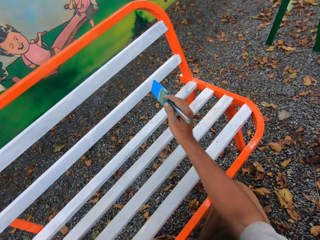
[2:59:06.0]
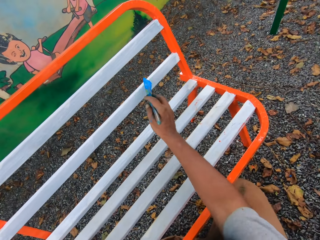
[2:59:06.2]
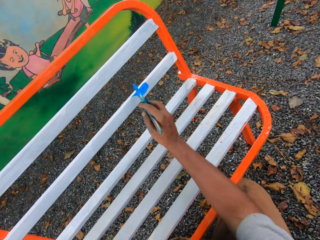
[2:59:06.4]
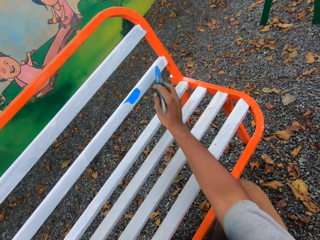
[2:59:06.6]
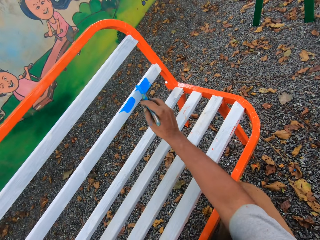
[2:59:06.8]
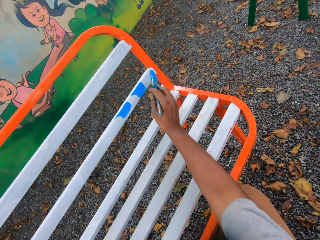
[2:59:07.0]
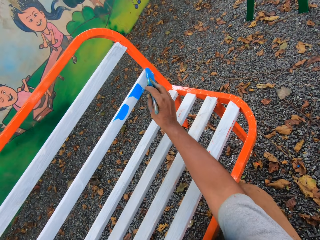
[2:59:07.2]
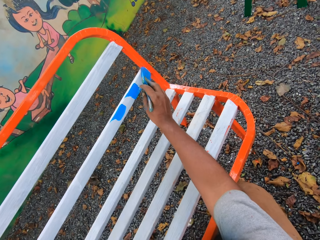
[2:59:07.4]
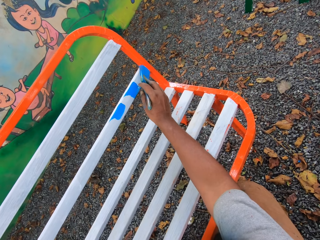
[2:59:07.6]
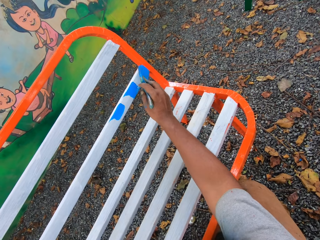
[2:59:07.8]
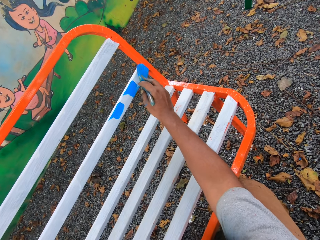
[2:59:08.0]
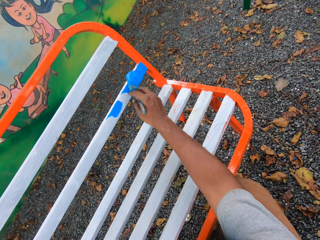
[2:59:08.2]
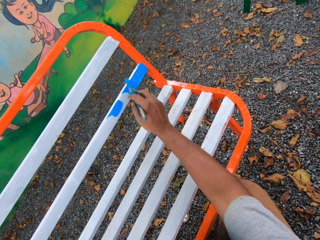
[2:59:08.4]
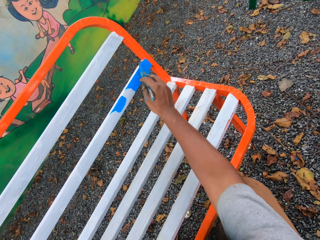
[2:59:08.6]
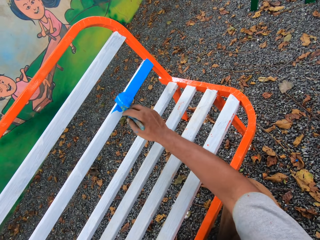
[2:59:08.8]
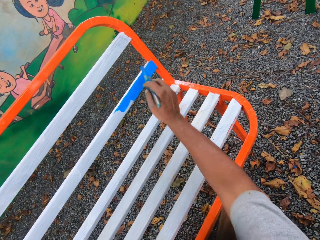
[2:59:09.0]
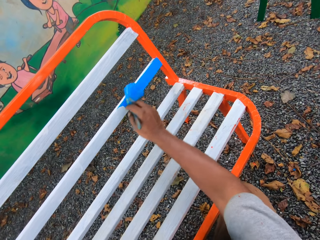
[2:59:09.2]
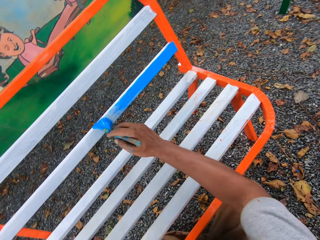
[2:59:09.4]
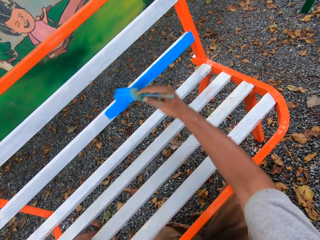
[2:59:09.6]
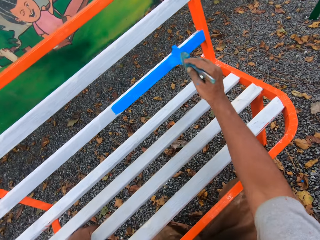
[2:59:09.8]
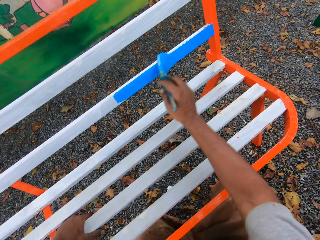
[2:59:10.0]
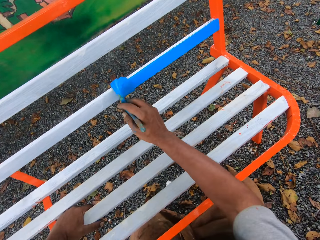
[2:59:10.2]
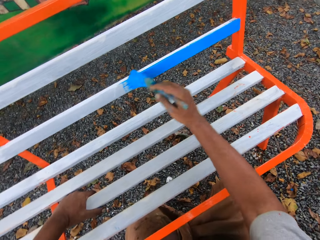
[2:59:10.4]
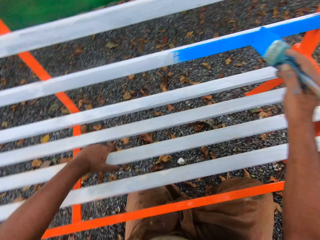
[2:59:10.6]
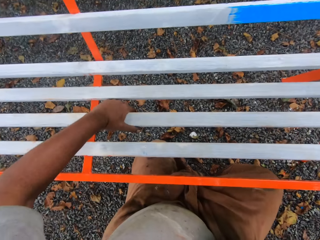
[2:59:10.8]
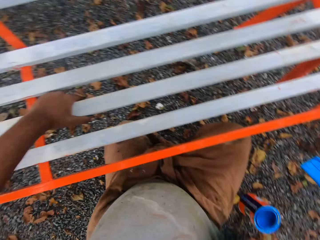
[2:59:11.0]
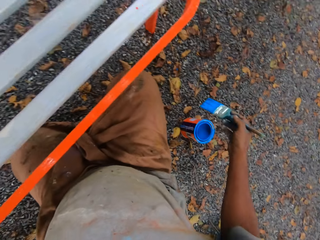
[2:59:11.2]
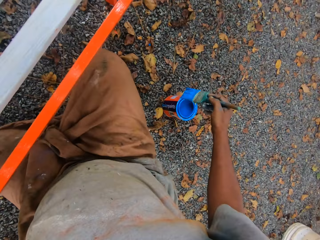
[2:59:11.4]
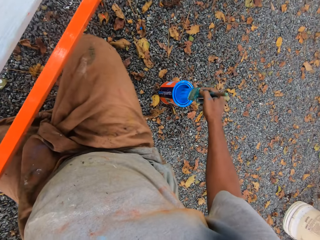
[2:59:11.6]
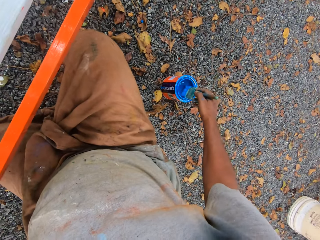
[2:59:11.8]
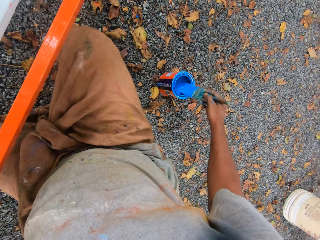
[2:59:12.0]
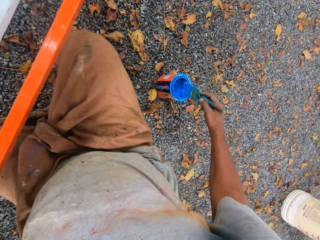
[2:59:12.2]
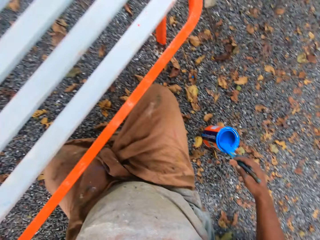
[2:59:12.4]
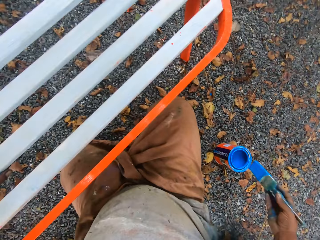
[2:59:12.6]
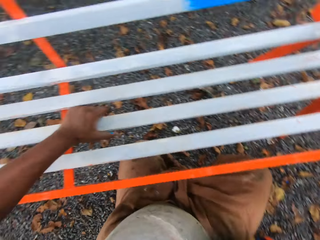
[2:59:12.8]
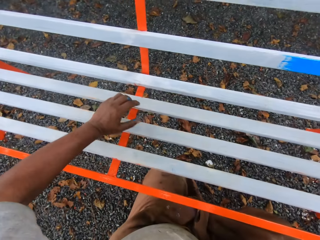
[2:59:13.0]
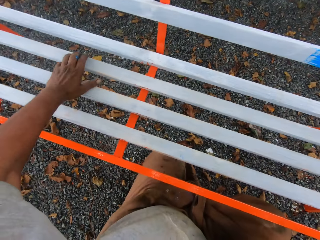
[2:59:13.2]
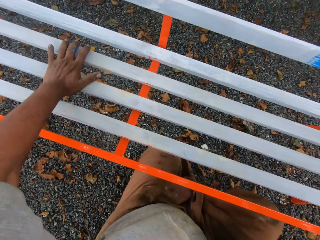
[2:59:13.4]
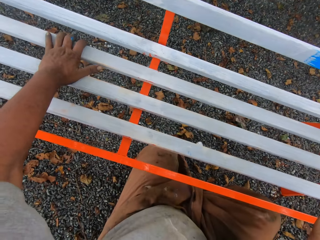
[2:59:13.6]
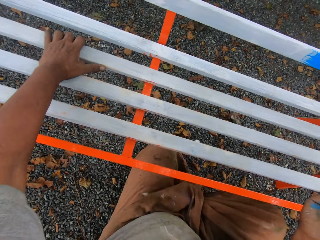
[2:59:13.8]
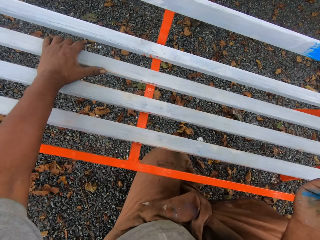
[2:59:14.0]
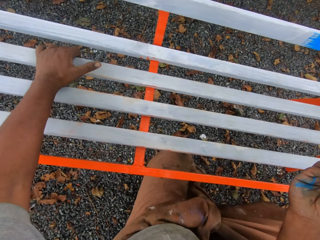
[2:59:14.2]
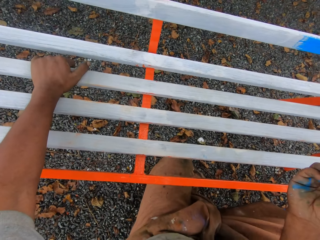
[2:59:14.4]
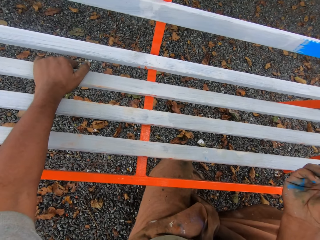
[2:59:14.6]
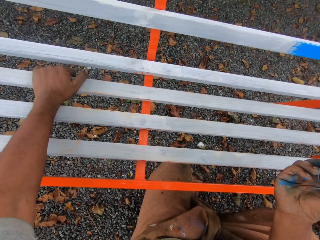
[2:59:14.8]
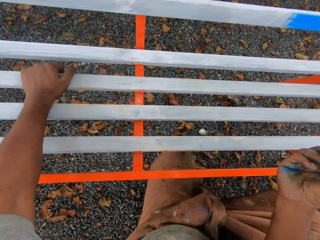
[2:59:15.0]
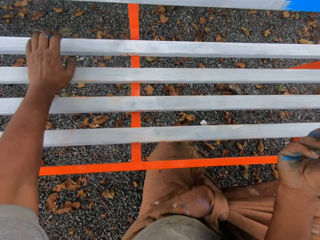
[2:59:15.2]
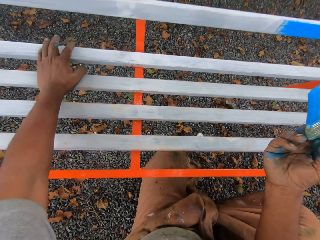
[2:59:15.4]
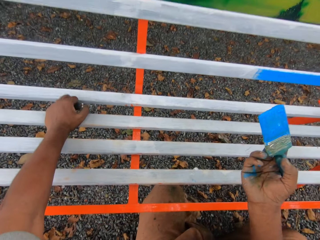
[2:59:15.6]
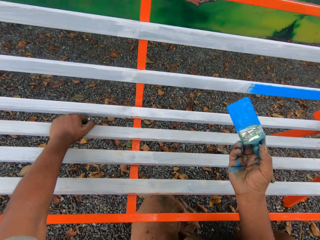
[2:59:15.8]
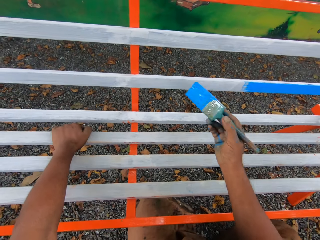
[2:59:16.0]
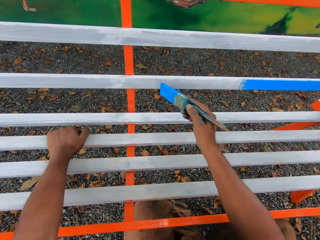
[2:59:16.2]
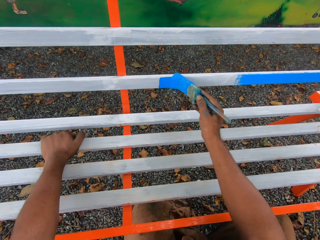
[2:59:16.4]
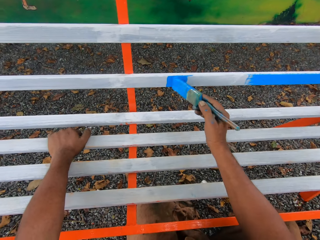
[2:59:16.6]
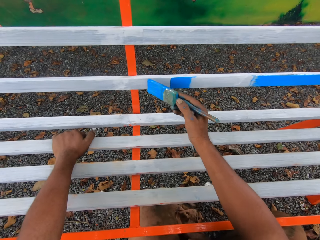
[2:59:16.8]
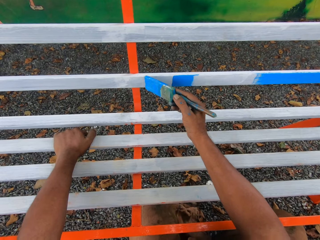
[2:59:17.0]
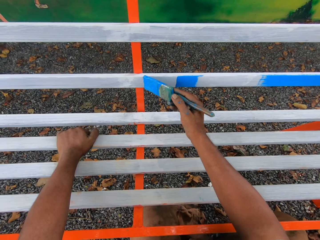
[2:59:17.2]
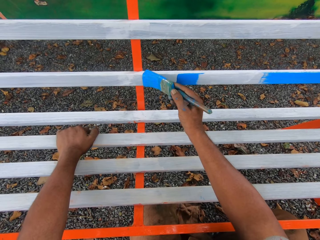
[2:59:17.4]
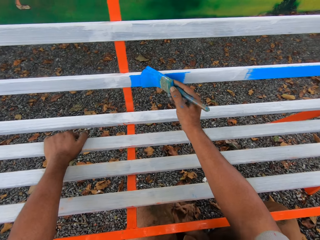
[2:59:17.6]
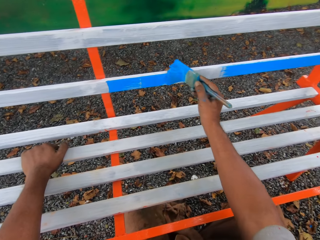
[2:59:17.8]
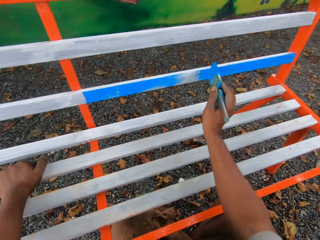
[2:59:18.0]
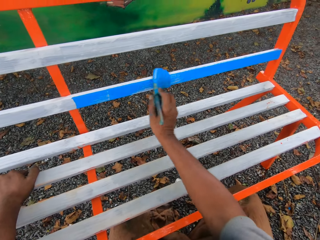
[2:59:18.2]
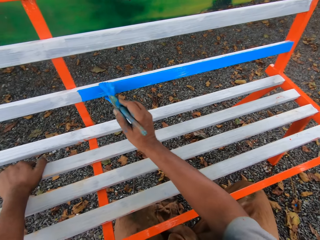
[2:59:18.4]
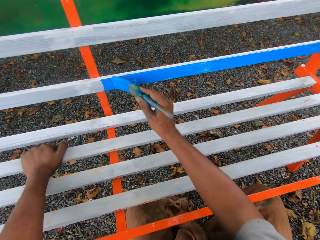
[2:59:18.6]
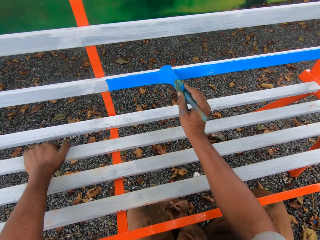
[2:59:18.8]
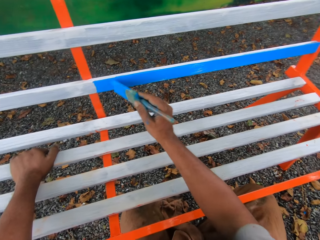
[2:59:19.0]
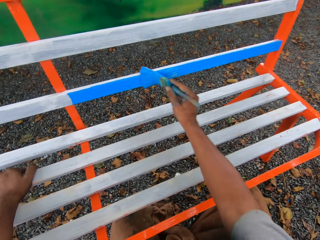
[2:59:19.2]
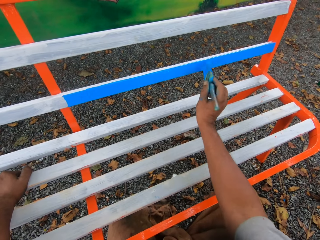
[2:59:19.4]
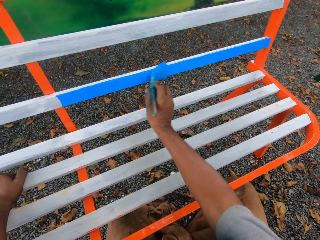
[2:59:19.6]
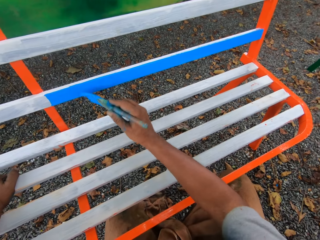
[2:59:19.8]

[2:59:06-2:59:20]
The camera wearer paints the seat with the paint brush. They dip the paint brush into the paint tin. They paint the seat with the paint brush.

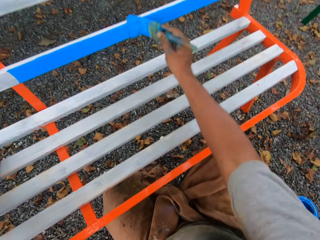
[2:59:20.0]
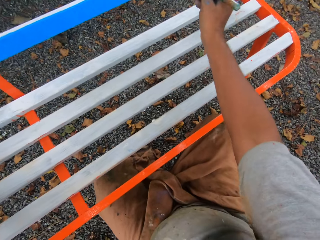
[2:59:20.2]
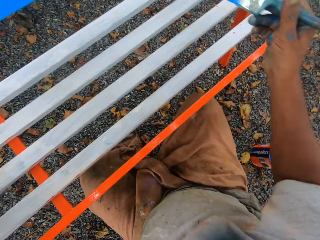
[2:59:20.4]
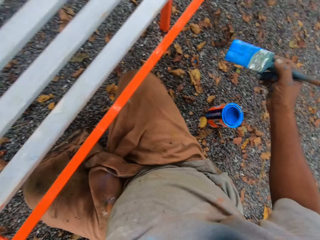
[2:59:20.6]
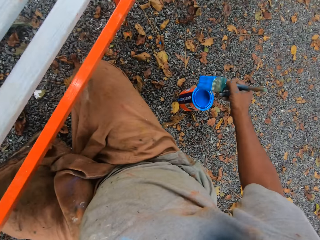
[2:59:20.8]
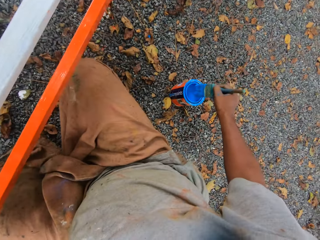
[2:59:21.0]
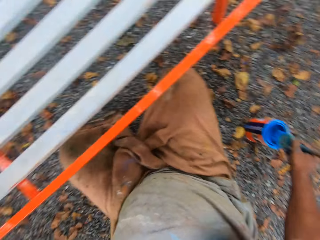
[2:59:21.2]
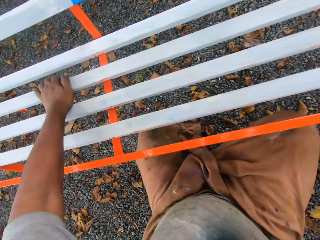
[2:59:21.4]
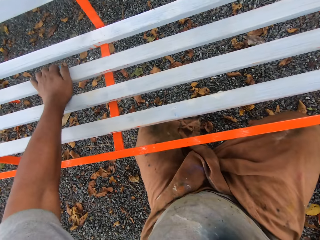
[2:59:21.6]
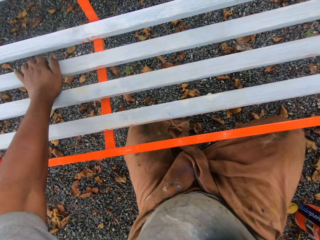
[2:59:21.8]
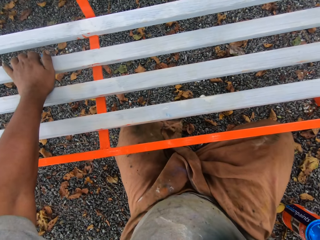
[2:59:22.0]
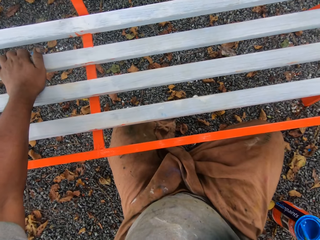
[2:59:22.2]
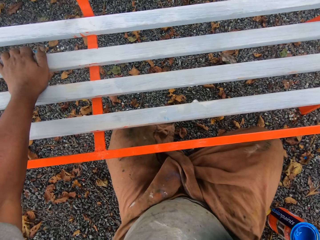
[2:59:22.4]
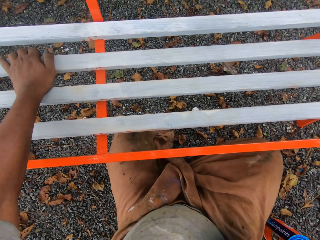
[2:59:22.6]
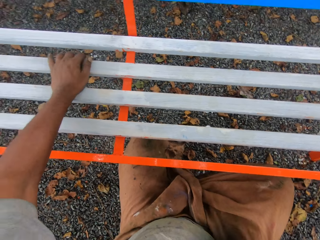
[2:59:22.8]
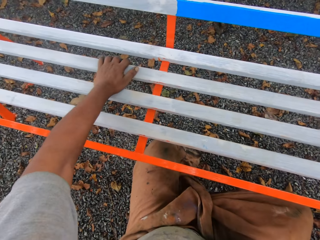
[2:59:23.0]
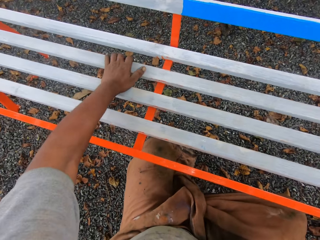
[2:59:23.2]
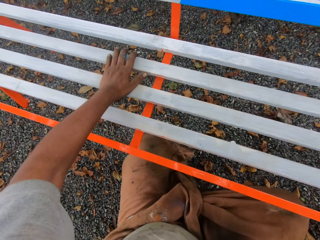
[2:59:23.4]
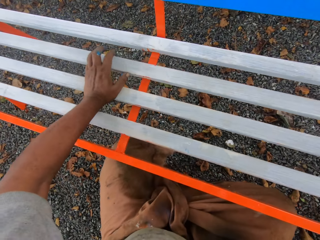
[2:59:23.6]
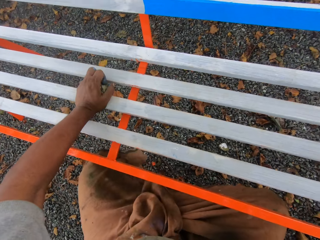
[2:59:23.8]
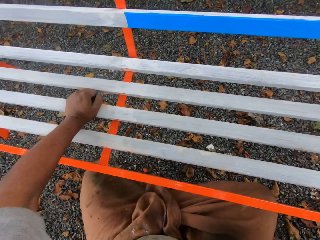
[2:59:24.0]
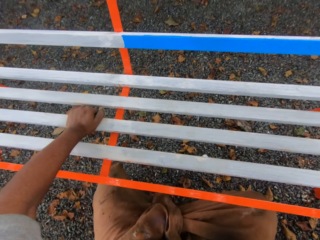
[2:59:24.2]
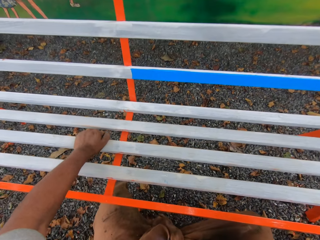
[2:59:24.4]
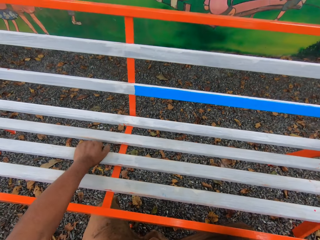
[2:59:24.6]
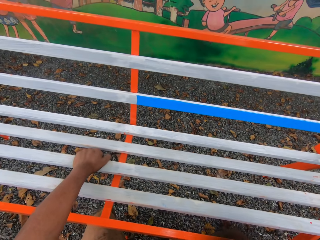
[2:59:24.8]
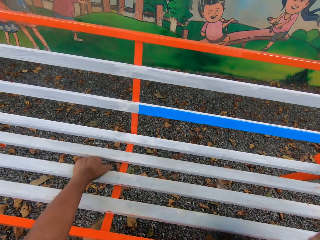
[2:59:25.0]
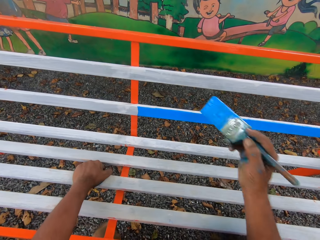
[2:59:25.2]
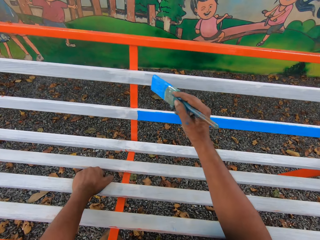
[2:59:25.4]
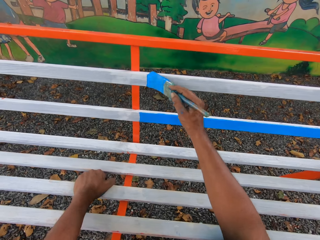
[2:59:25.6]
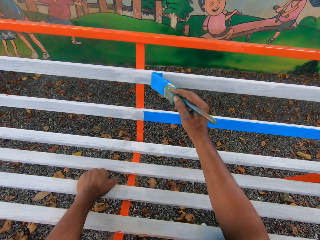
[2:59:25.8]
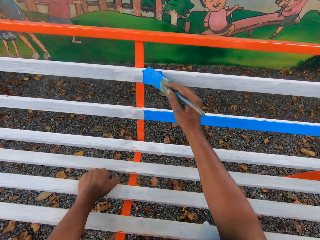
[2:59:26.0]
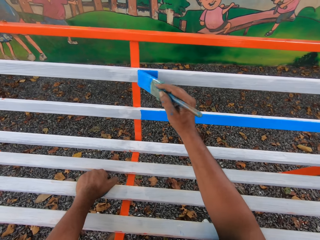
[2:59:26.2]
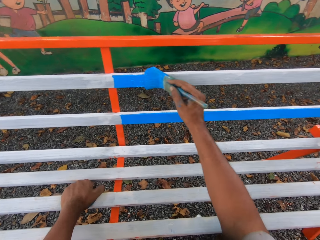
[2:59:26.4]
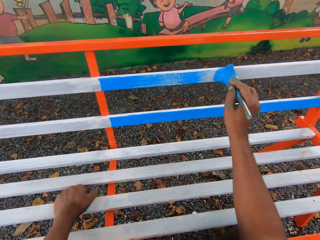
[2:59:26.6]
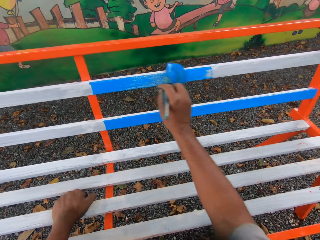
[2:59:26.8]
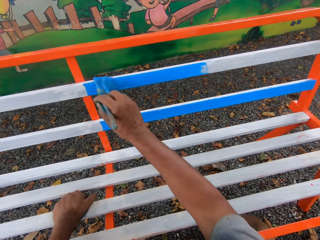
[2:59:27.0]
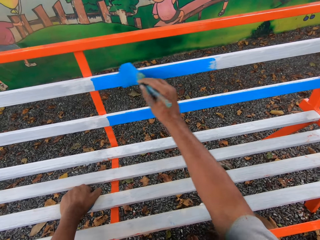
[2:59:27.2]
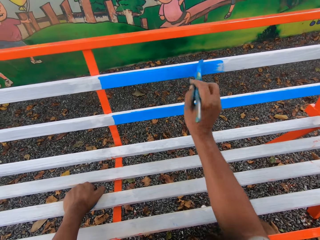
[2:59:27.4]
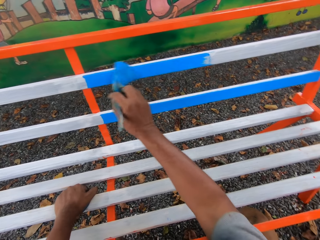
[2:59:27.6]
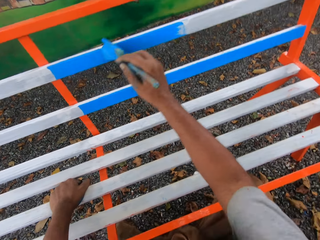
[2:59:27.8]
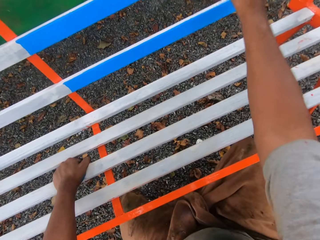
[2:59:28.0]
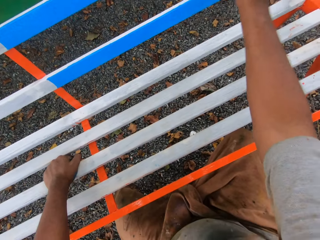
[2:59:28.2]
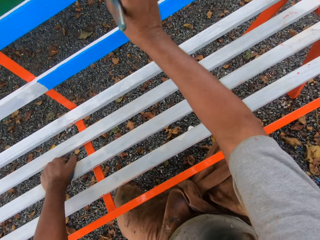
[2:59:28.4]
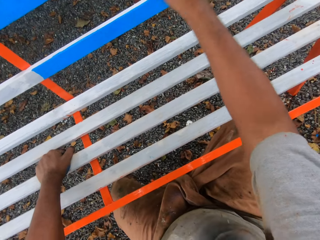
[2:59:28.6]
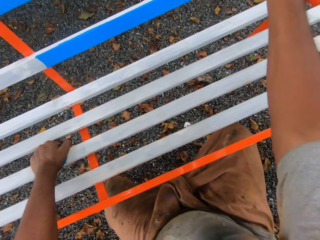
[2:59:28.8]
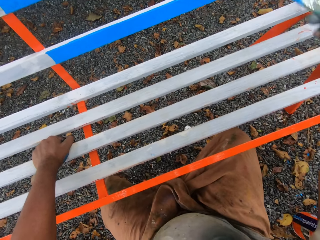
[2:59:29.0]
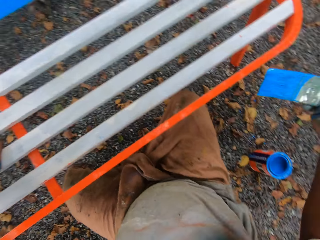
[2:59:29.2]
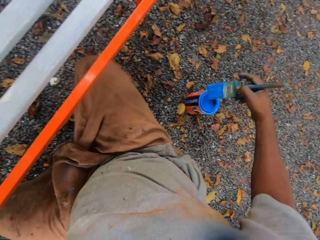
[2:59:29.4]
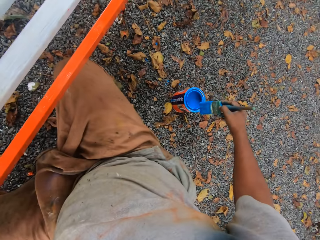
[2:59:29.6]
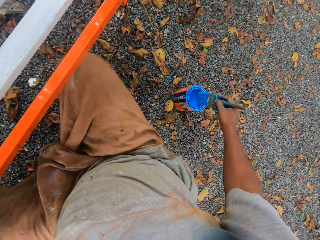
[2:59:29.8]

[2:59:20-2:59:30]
The camera wearer dips the paint brush into the paint tin. They paint the seat with the paint brush.
